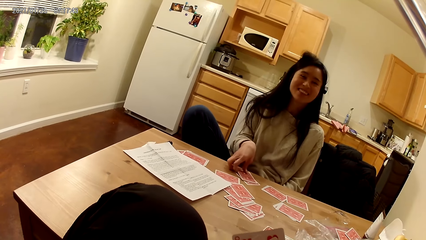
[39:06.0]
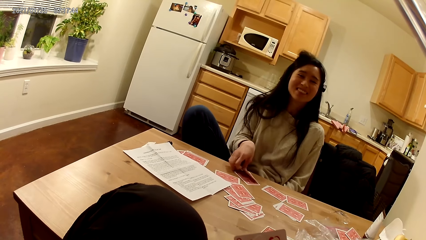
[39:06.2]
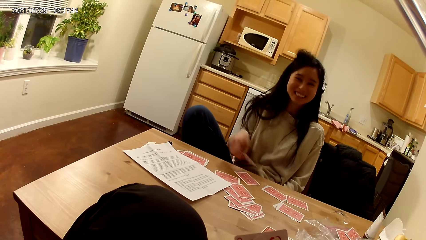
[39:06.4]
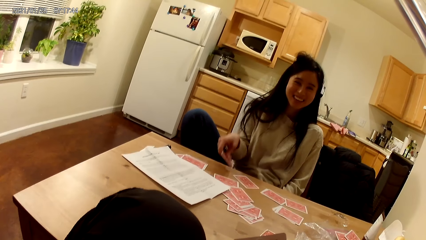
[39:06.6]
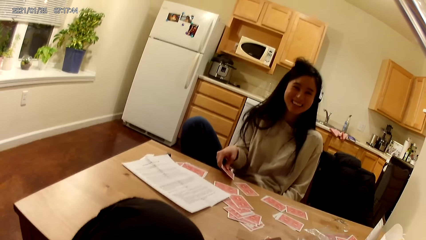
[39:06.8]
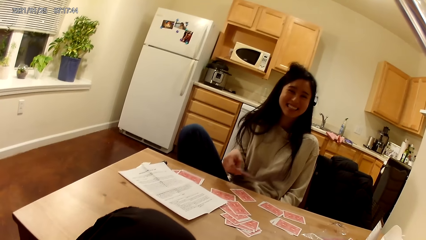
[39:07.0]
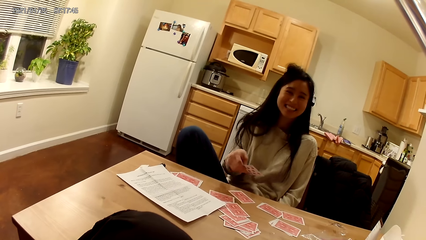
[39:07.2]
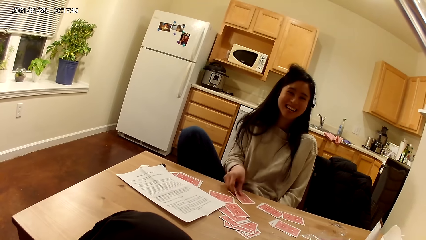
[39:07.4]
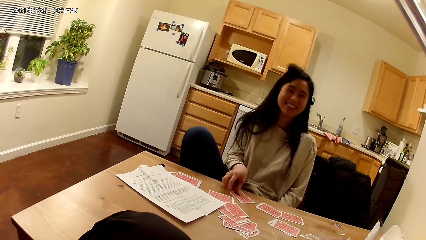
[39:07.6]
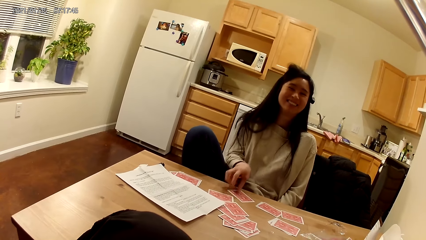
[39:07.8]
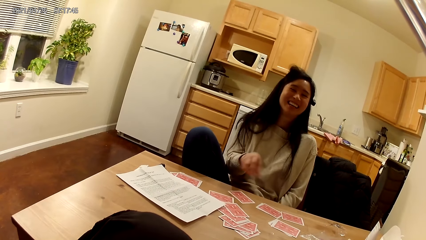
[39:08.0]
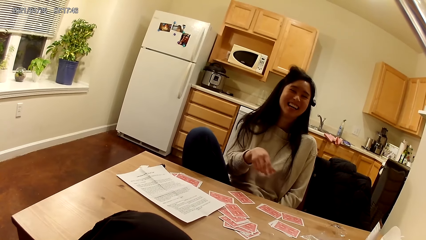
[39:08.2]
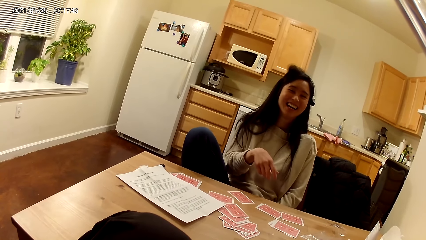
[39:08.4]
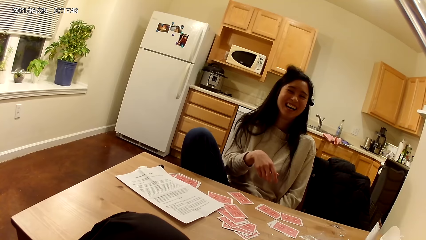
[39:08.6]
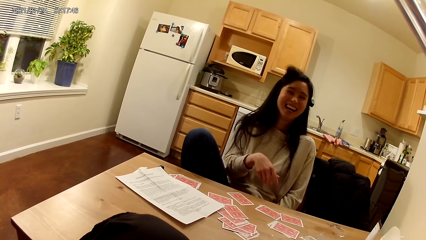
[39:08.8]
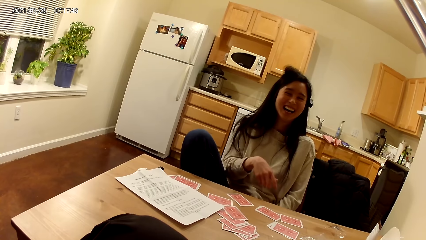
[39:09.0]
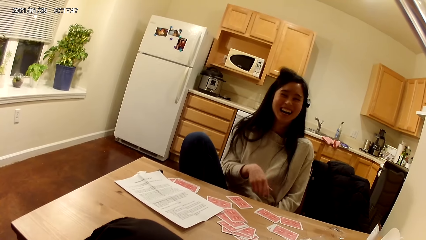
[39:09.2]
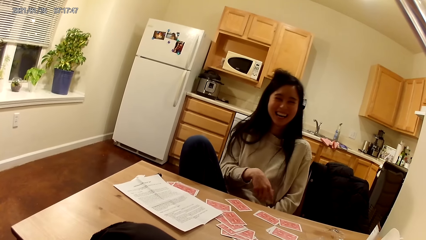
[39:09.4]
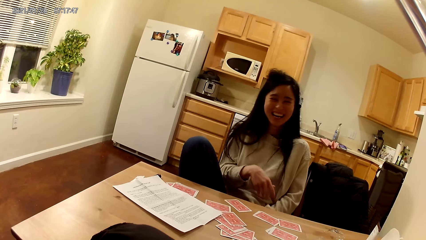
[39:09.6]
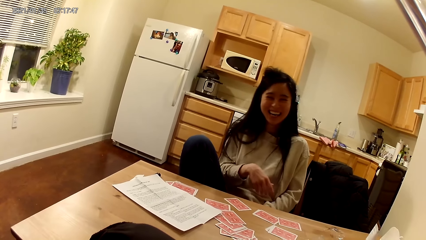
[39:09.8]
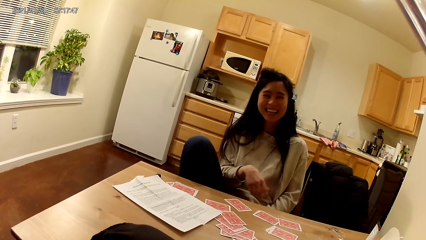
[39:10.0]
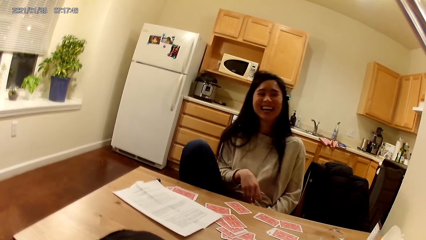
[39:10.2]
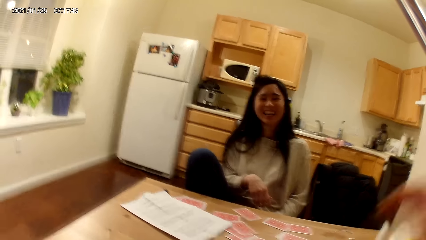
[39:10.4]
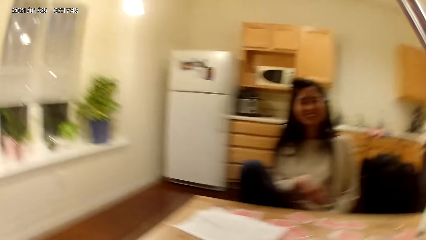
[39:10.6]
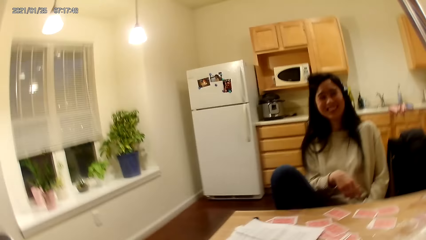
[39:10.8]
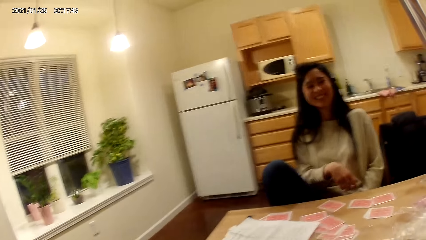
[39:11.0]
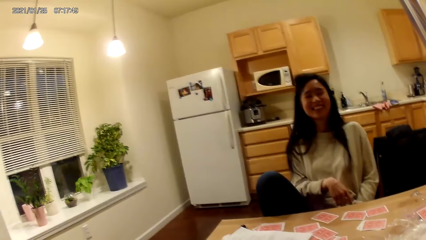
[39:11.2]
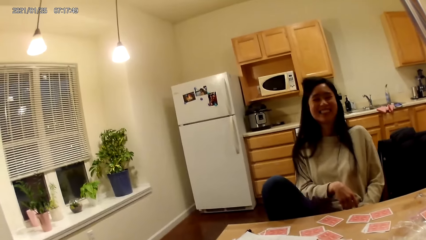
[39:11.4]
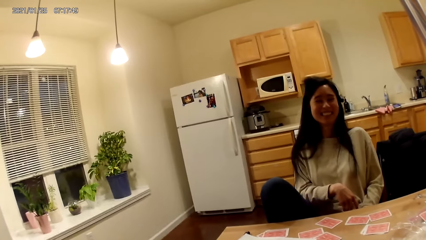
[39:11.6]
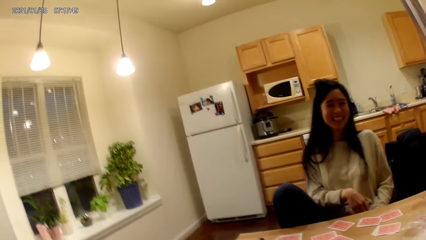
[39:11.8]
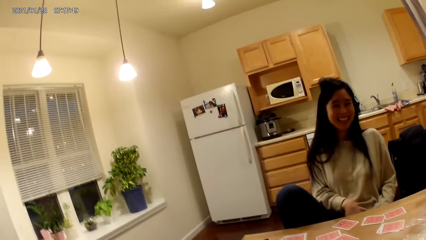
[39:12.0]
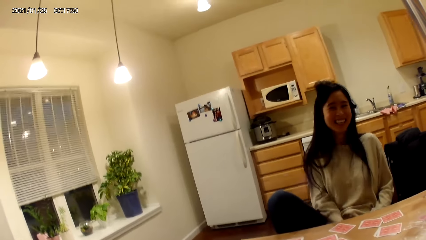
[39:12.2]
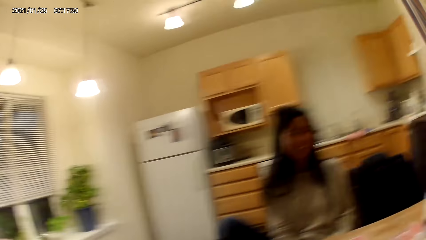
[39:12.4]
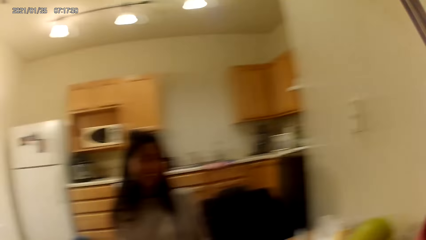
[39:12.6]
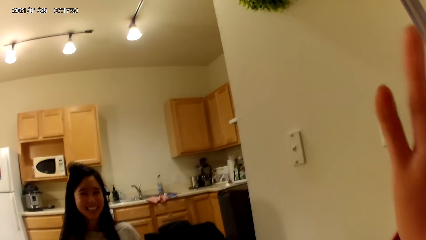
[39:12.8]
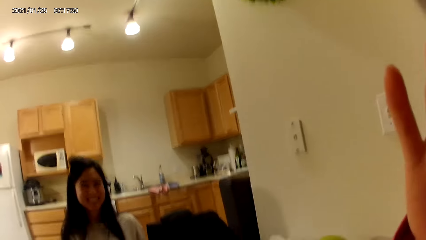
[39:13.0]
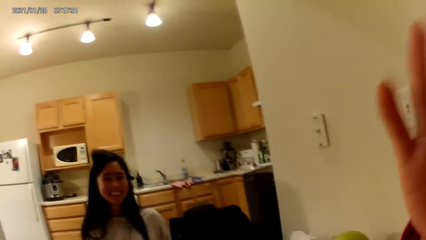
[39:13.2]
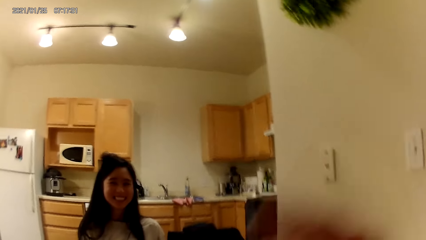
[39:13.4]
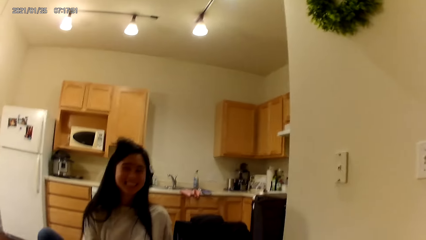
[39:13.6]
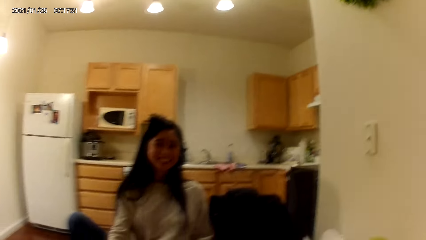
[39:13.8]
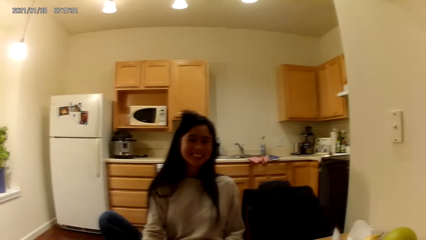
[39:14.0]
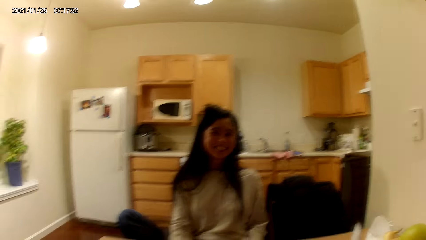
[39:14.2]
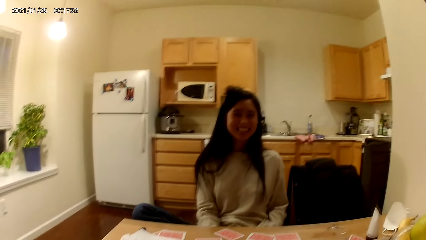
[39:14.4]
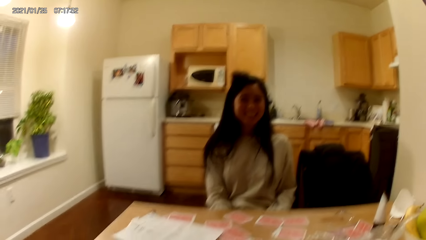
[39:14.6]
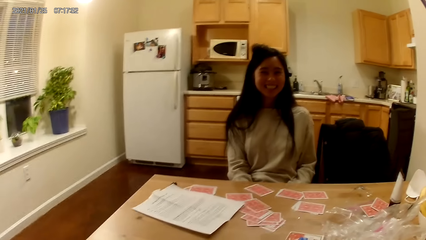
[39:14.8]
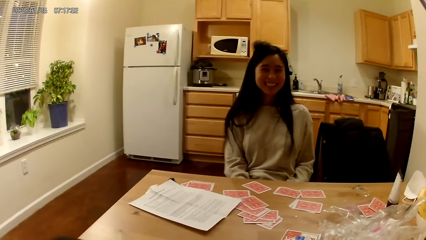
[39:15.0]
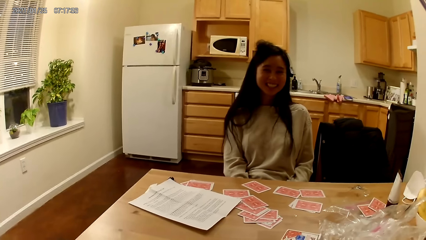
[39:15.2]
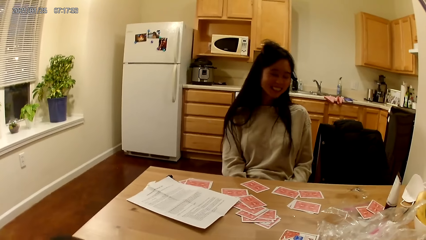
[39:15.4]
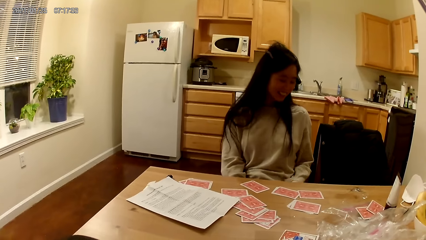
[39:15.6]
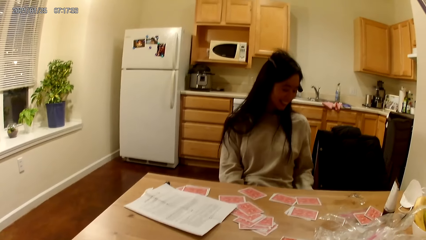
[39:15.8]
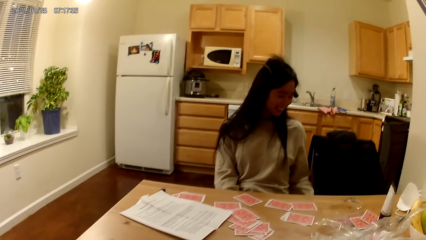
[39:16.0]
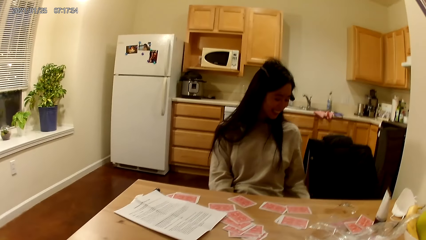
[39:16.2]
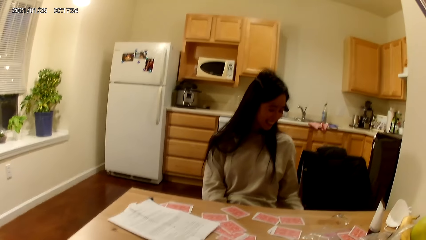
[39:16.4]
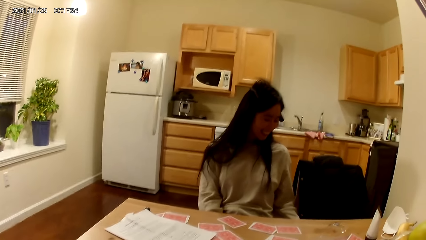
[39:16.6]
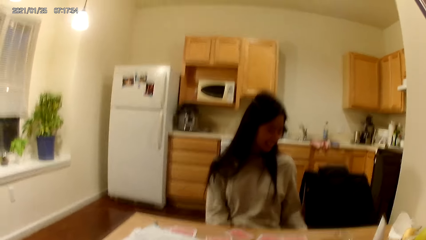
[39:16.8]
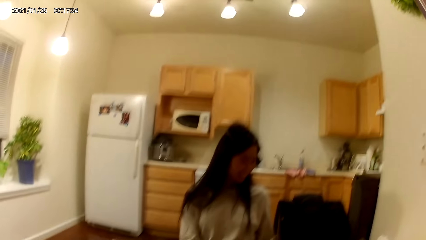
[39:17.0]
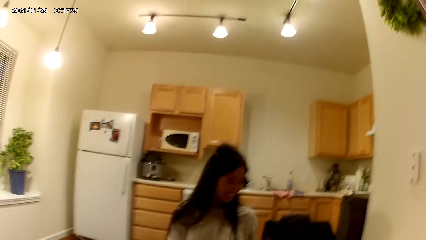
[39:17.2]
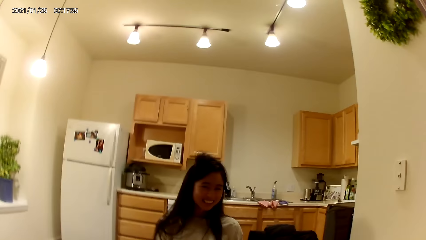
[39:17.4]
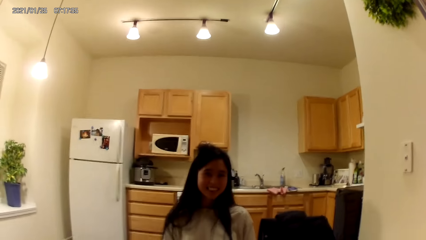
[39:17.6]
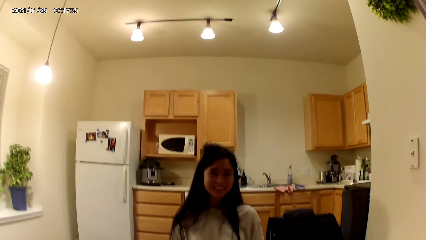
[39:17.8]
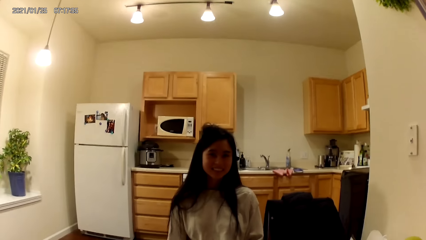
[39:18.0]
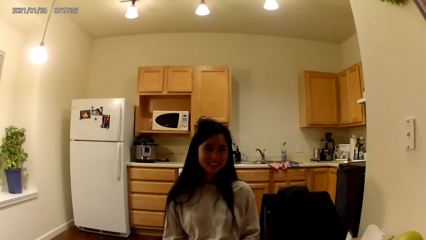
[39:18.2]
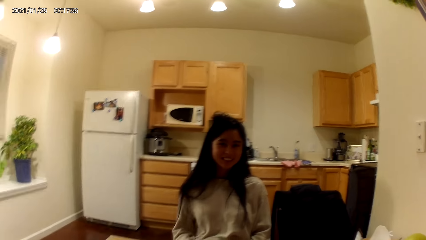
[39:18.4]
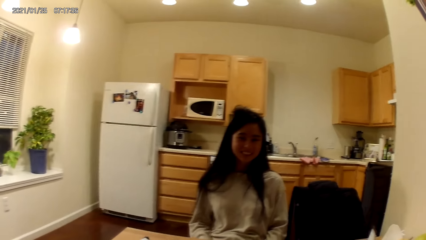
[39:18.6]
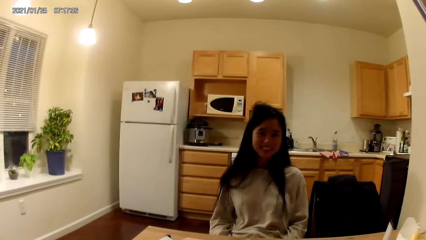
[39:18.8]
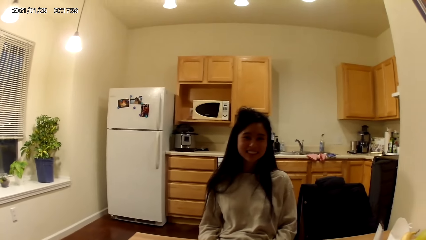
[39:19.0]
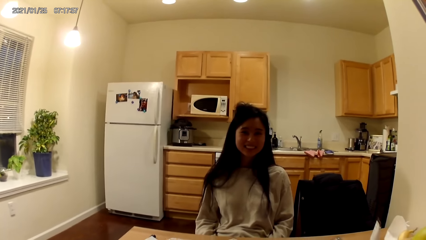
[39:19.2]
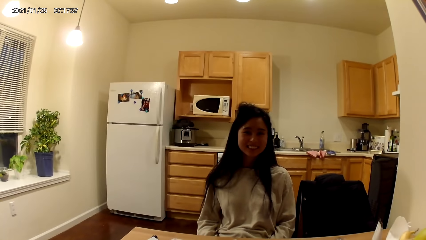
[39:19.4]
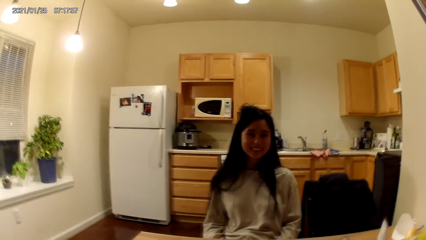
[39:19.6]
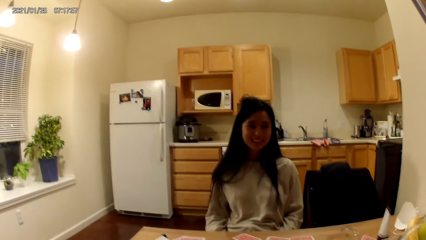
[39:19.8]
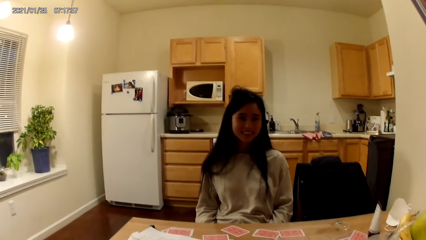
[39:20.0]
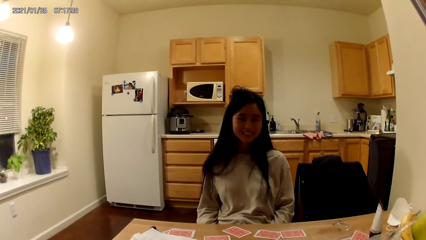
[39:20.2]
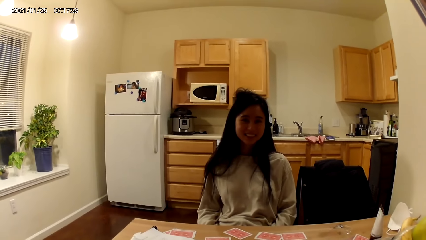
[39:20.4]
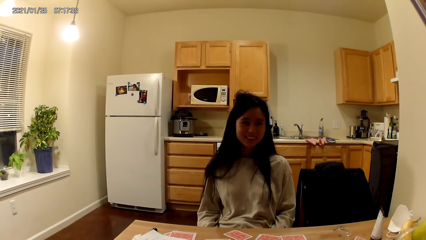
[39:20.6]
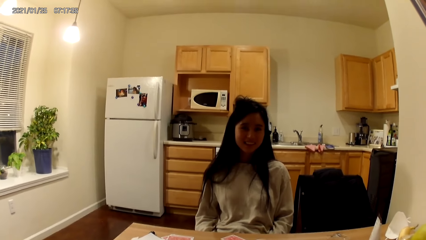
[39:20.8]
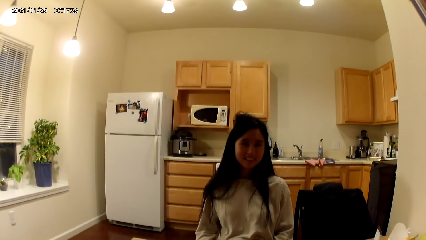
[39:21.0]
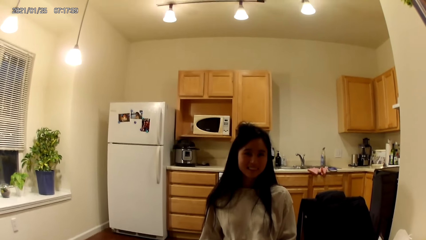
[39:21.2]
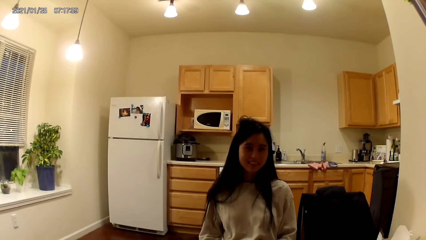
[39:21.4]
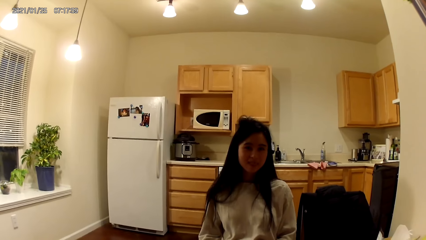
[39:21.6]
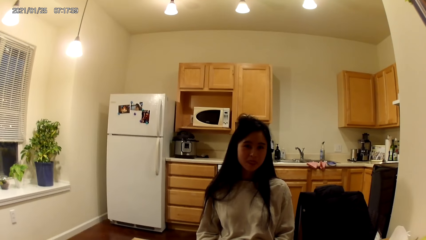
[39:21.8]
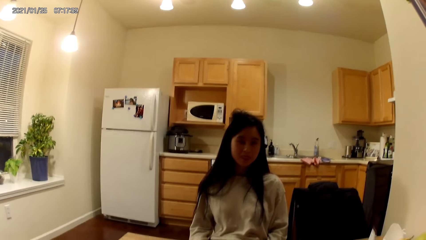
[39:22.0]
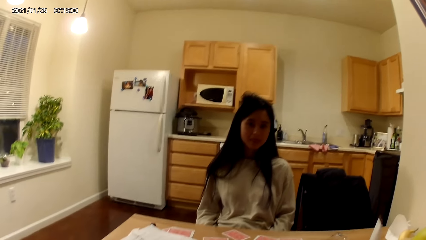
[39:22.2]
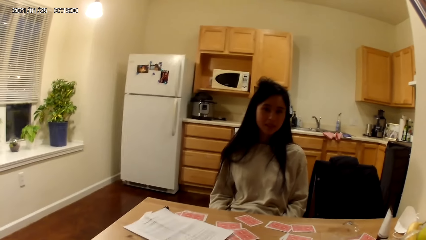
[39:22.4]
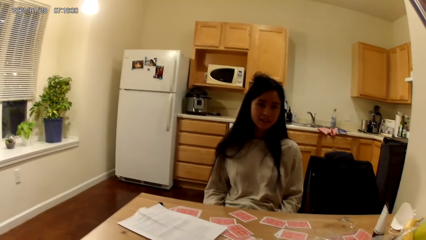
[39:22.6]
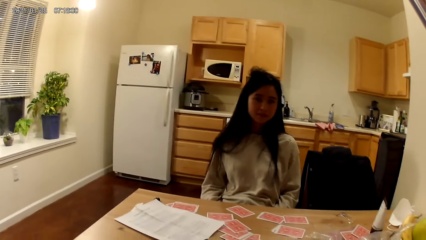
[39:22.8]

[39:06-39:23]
The woman picks another card from the dining table with her right hand and places the card on the dining table with her right hand. The camera wearer raises her right hand towards her face. The woman moves a hand. The camera wearer stares at the woman.
